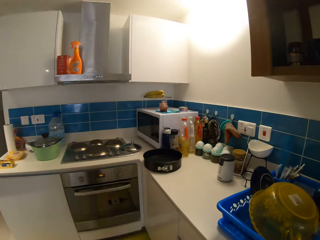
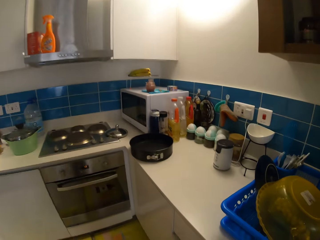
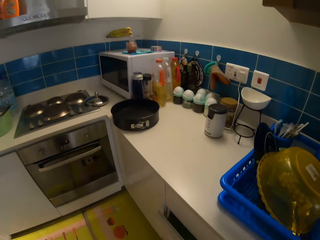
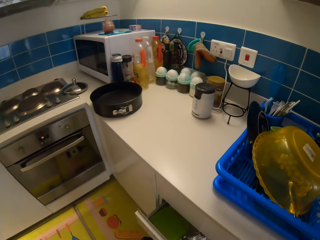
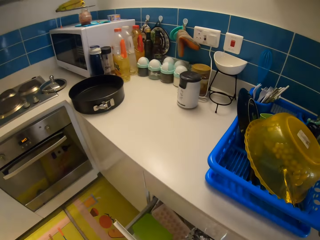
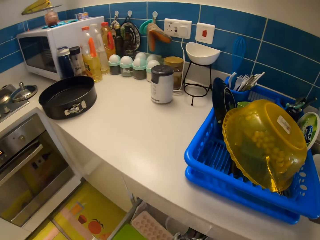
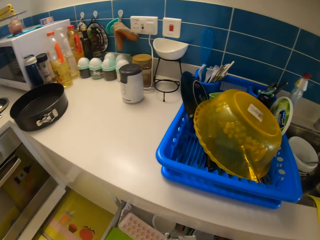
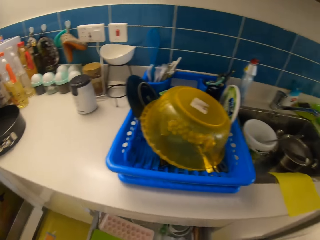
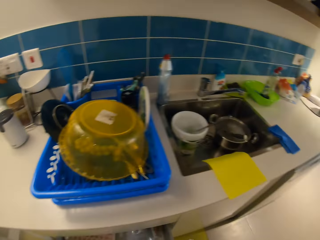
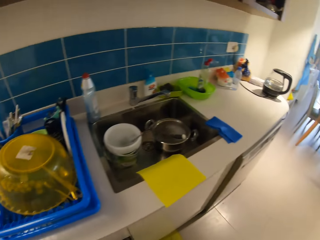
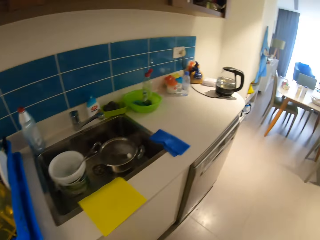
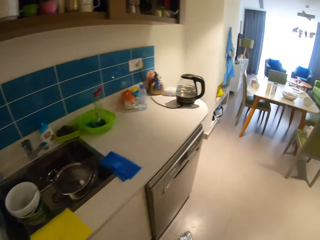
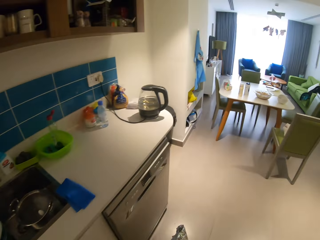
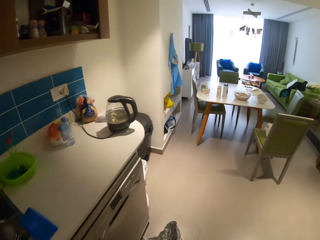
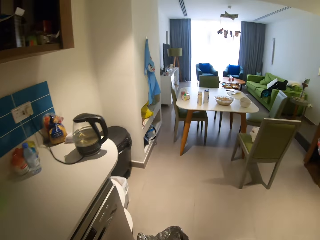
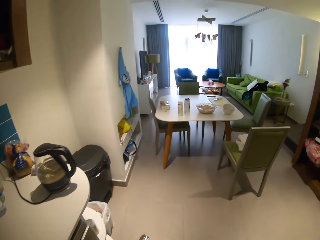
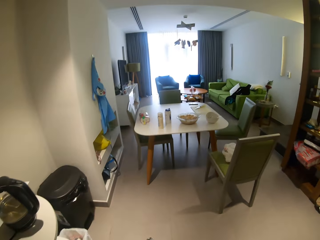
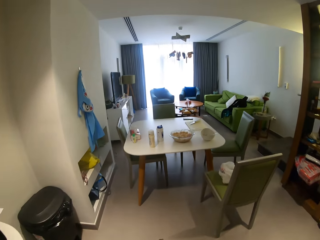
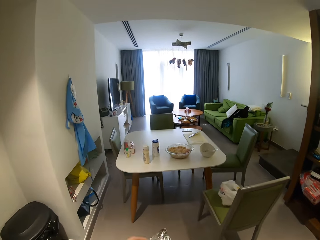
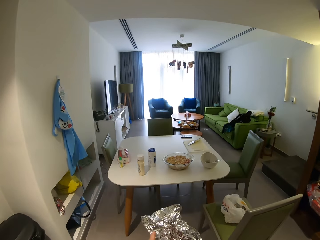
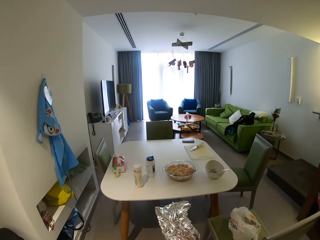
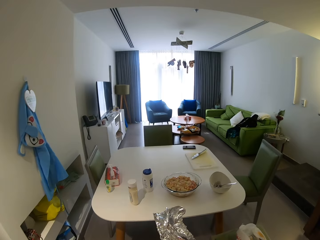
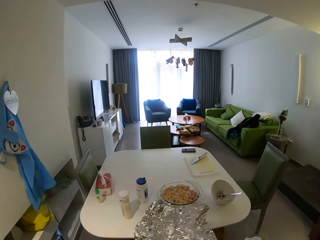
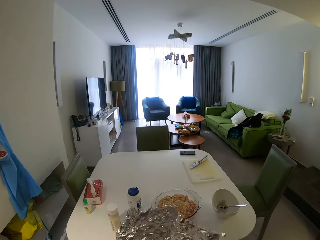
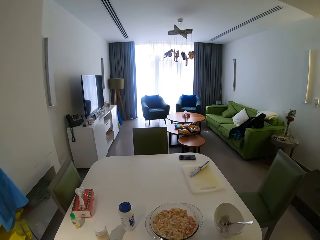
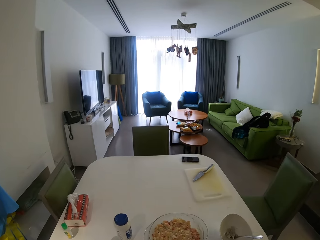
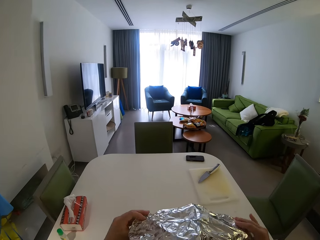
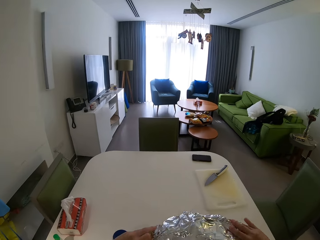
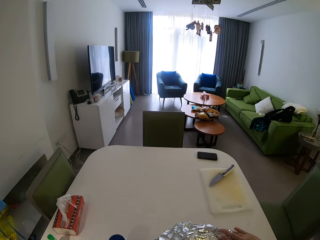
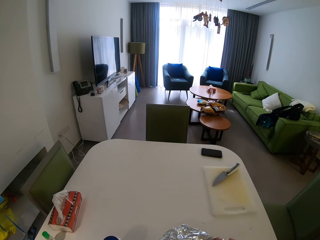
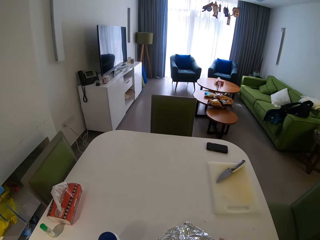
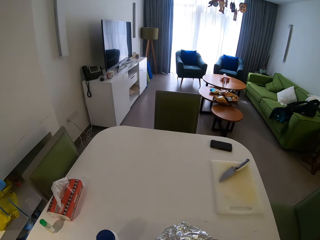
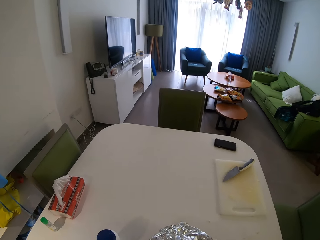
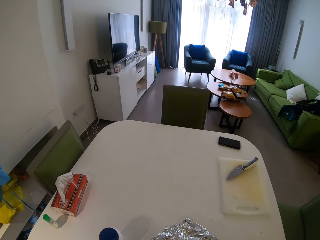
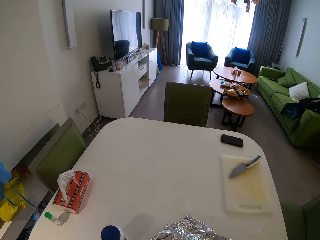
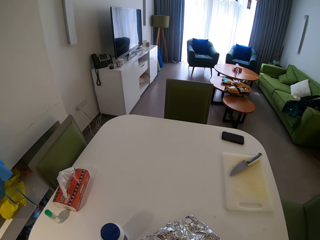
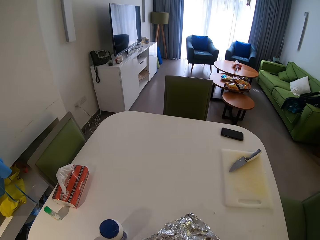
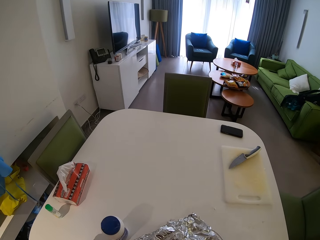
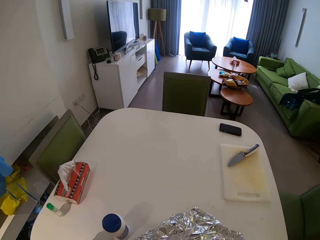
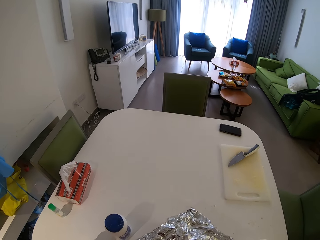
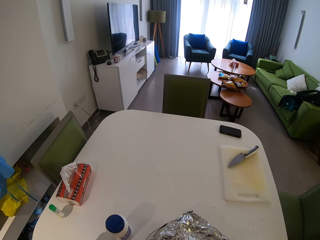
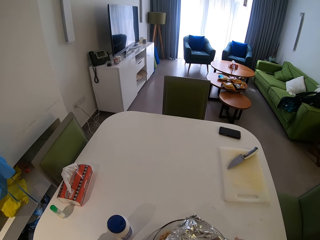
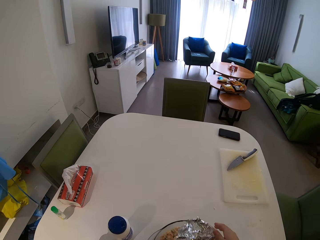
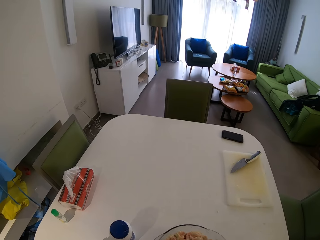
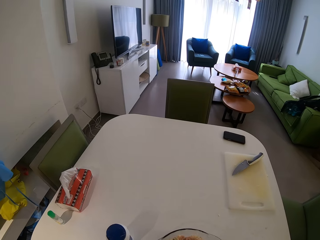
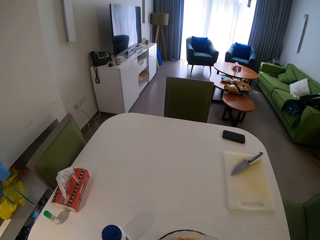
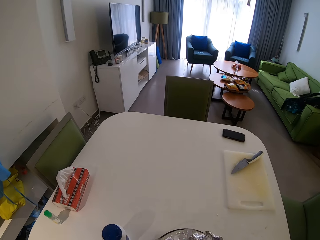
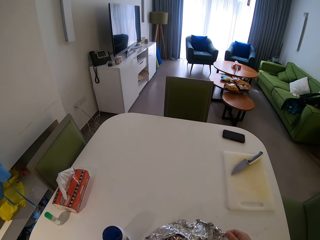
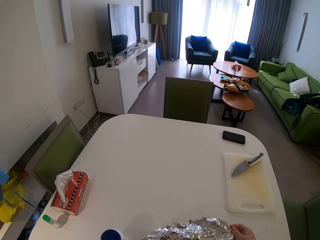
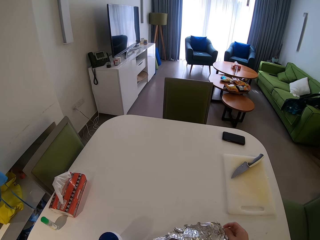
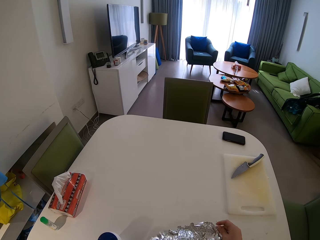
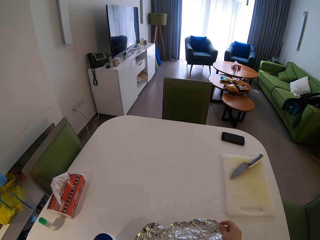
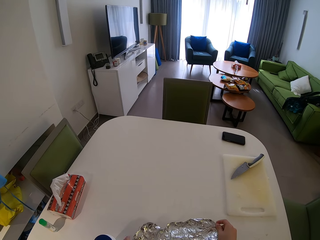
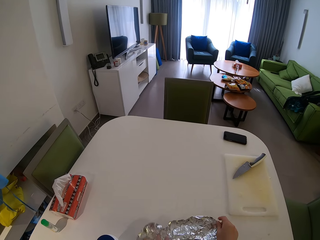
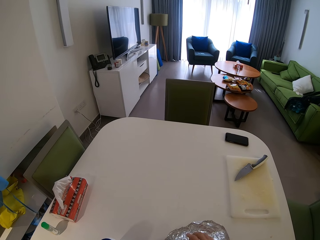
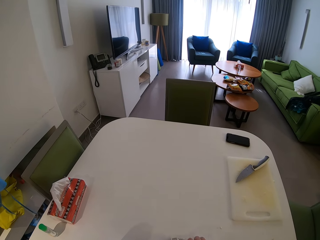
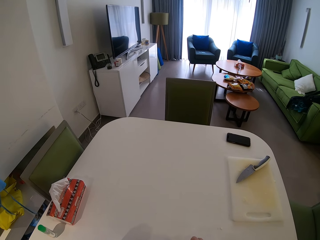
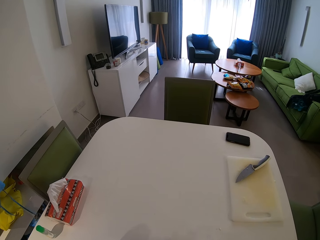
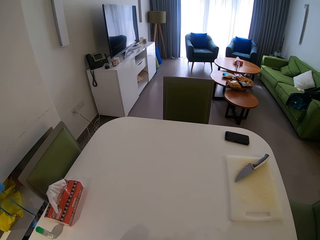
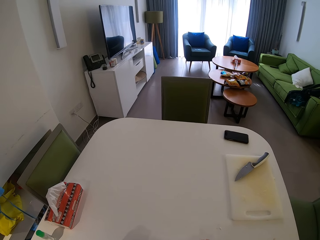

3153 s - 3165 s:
The camera wearer opens the base cabinet drawer with her left hand. She takes a foil wrap from the drawer with her right hand. She closes the drawer with her left hand. She walks around the house. She covers the glass bowl with the foil wrap in both hands.

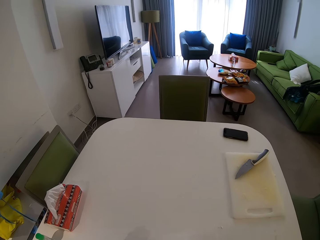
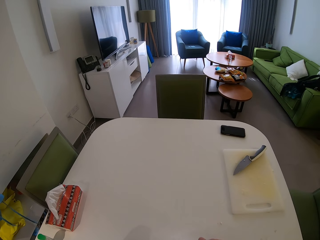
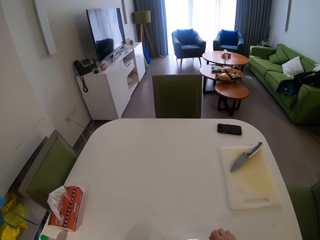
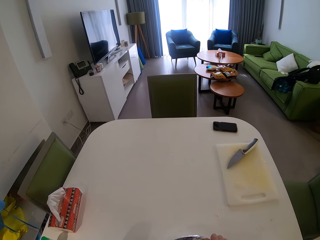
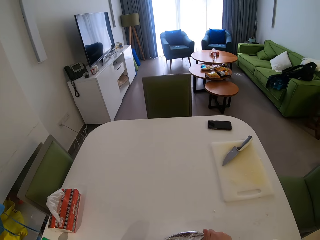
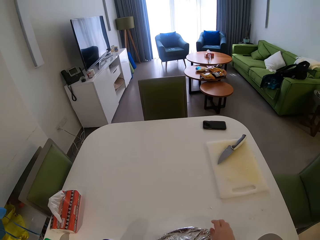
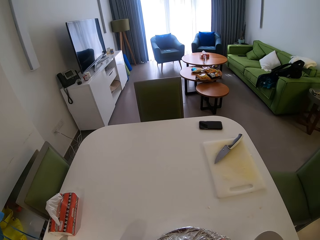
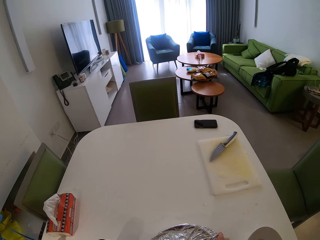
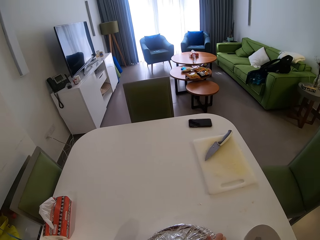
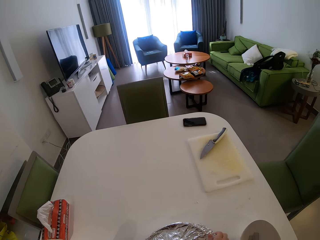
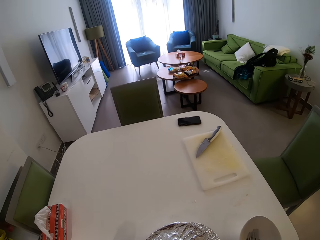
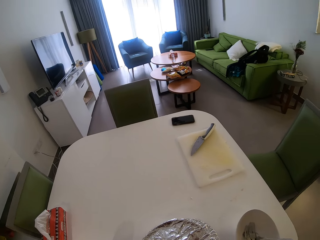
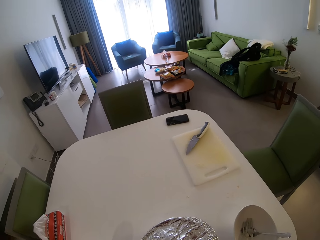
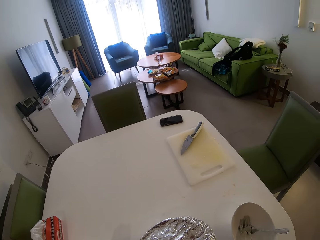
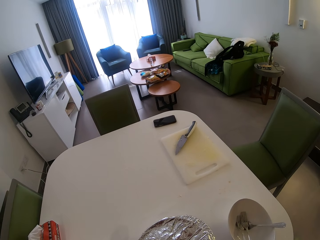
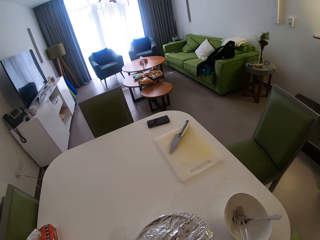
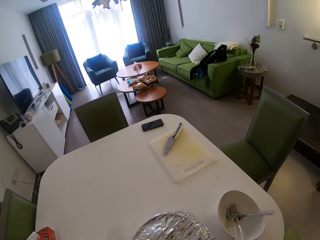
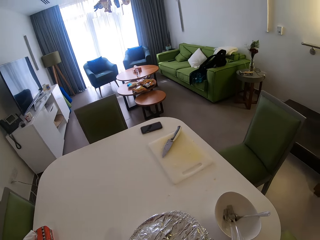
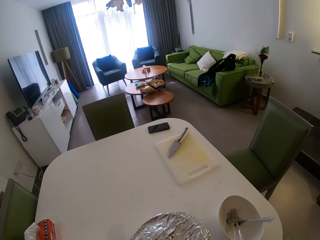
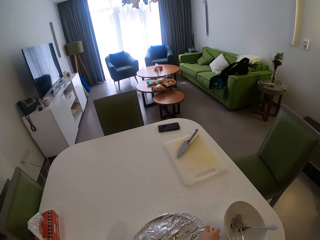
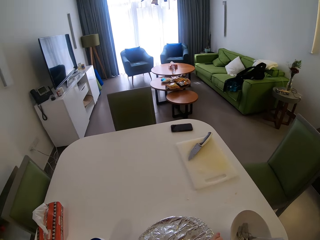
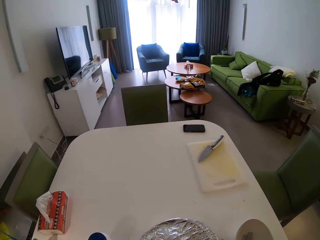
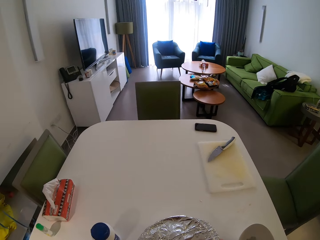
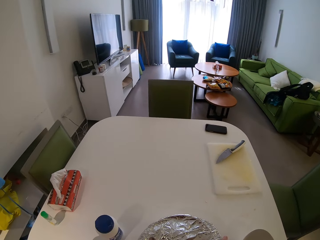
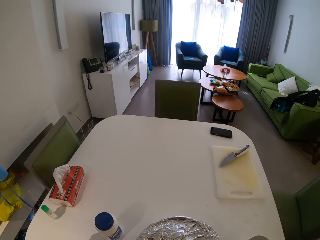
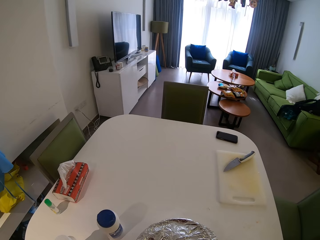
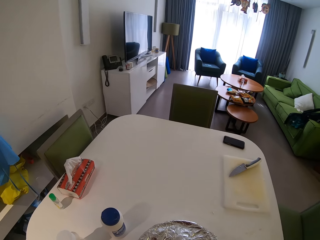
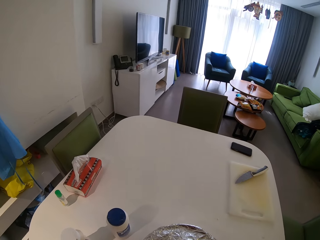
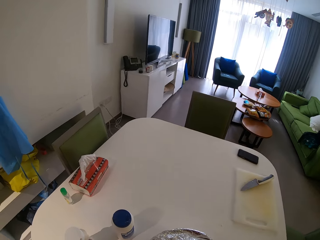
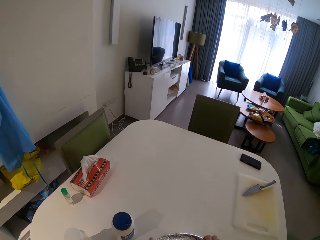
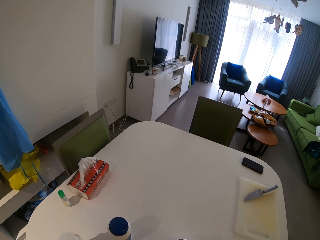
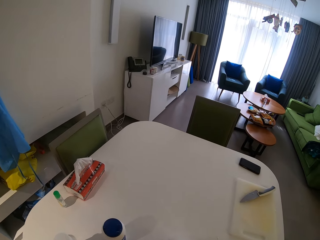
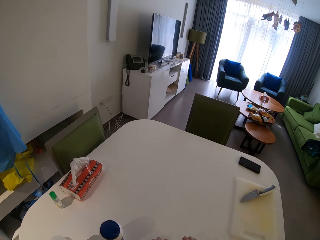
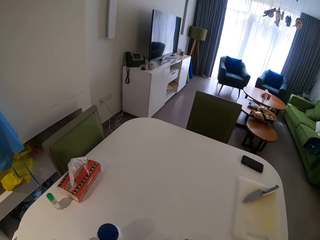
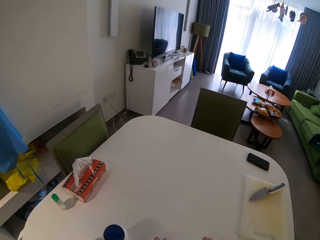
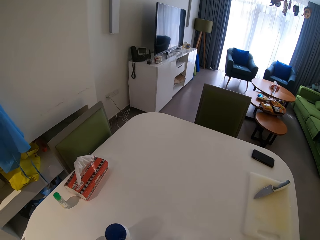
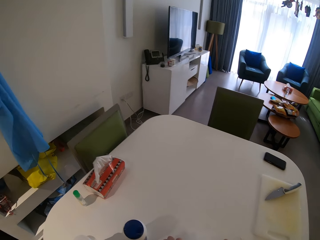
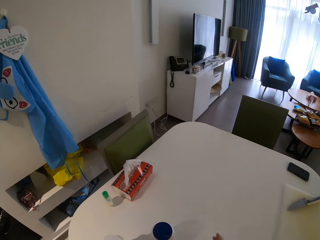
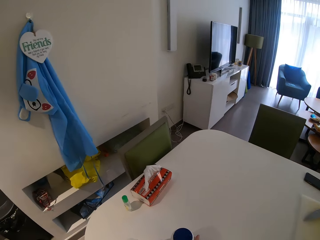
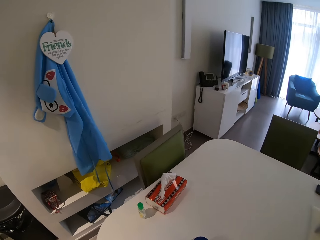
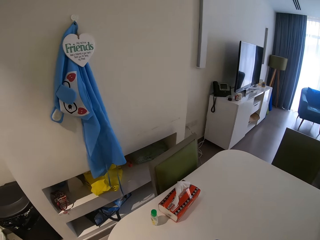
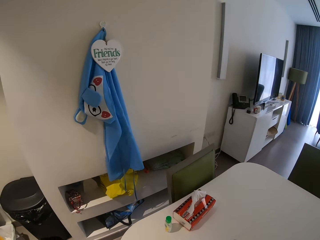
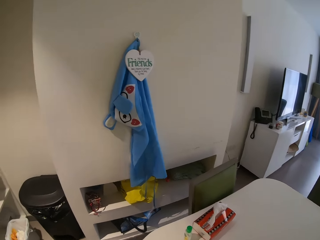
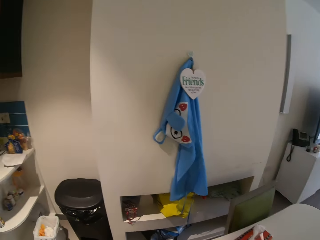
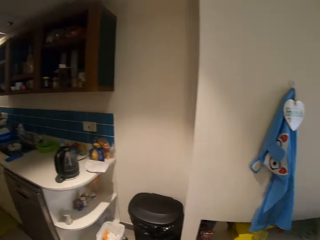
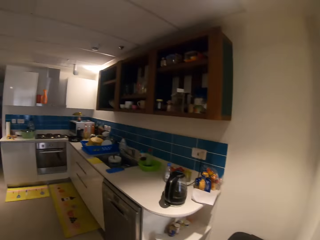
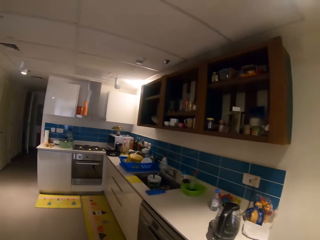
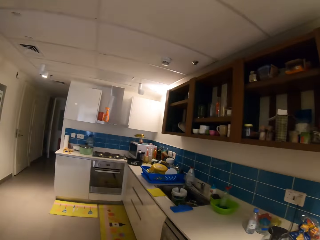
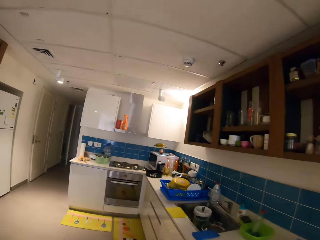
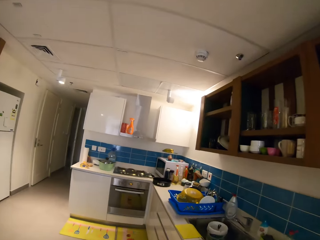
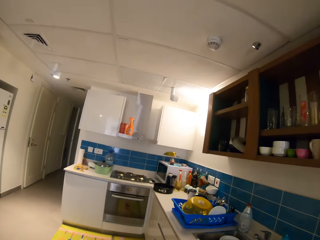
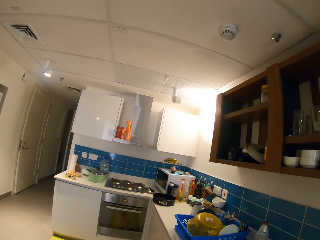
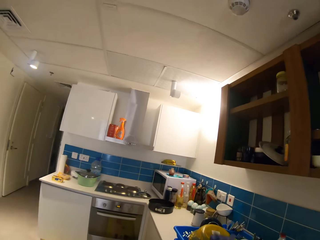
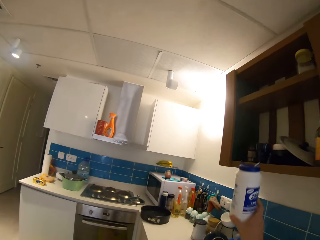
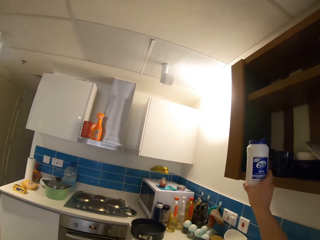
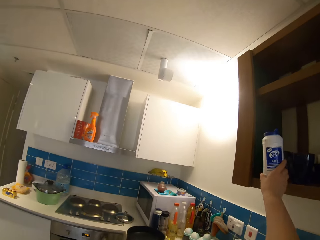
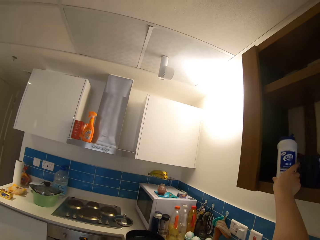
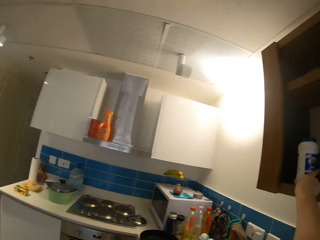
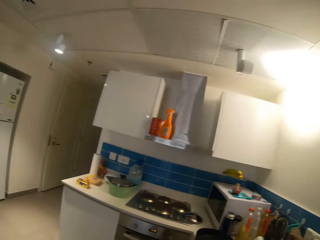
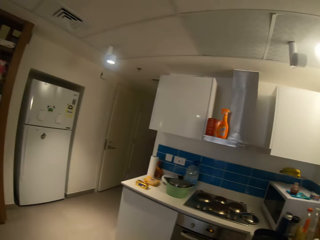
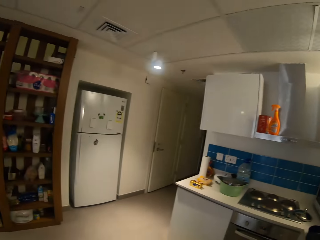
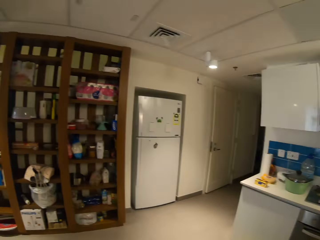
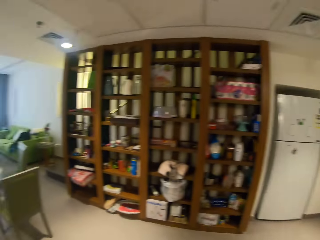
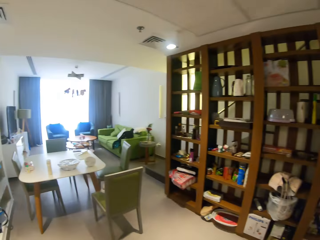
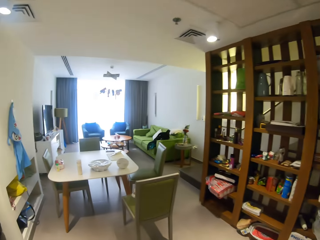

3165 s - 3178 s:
The camera wearer walks around the house. She puts a jar of salt on the shelf in the wall cabinet with her right hand. She walks around the house.
